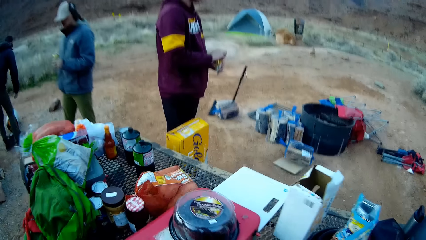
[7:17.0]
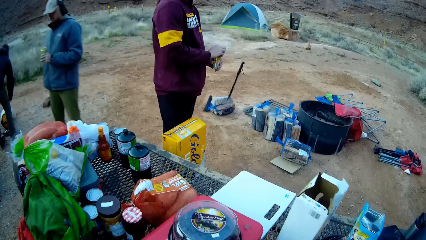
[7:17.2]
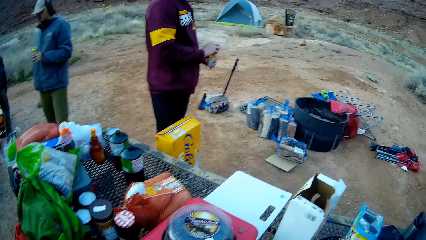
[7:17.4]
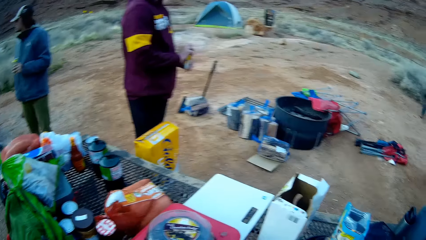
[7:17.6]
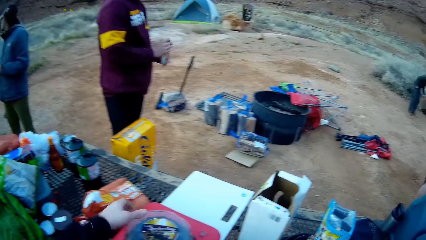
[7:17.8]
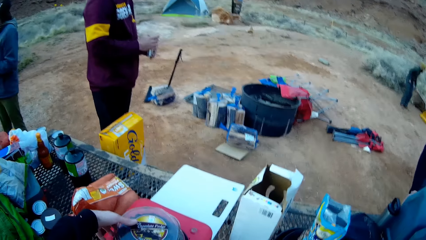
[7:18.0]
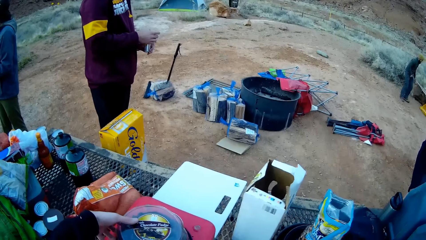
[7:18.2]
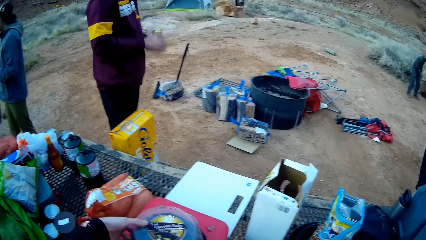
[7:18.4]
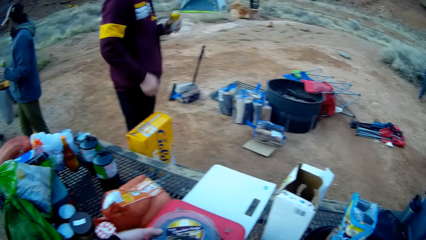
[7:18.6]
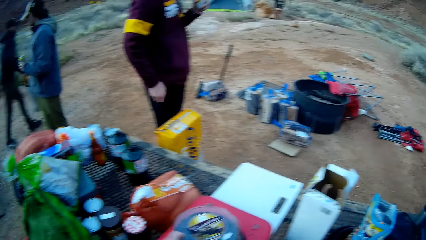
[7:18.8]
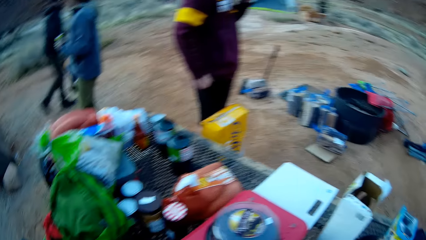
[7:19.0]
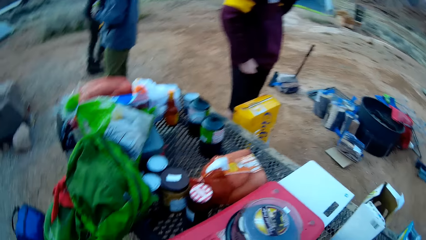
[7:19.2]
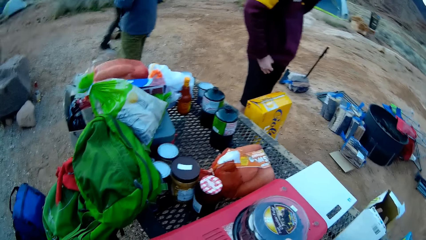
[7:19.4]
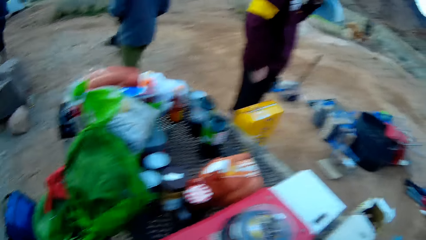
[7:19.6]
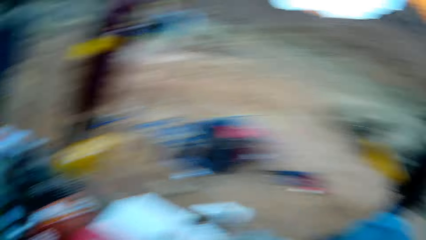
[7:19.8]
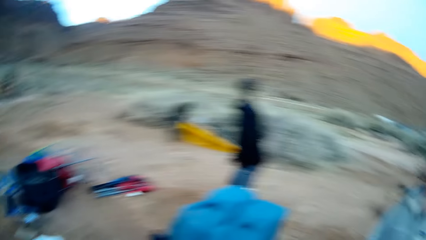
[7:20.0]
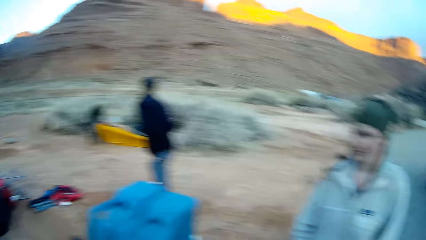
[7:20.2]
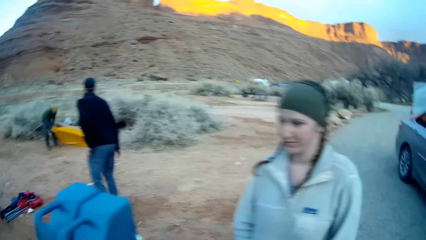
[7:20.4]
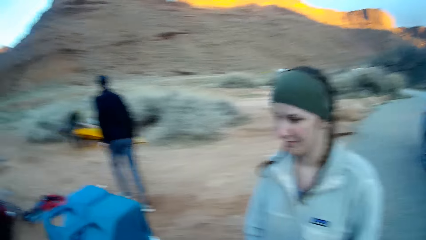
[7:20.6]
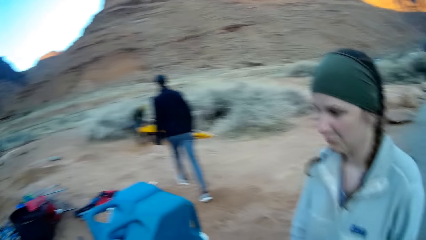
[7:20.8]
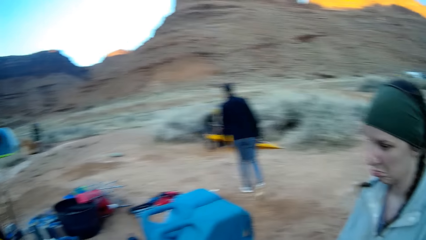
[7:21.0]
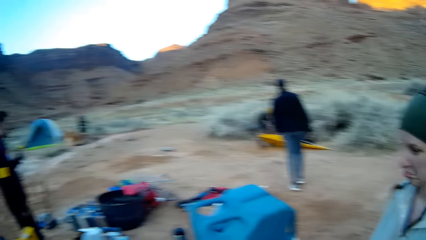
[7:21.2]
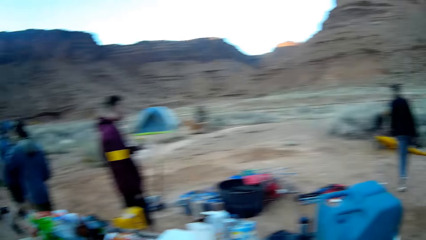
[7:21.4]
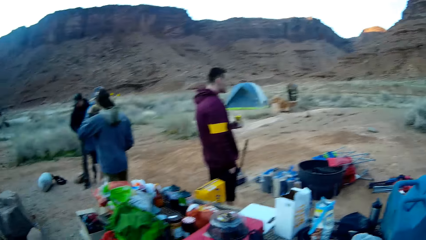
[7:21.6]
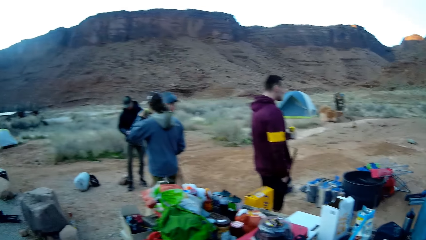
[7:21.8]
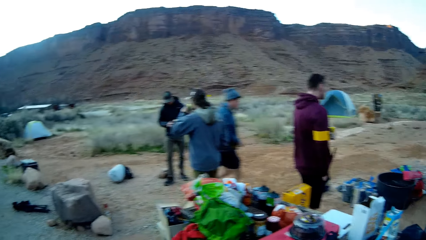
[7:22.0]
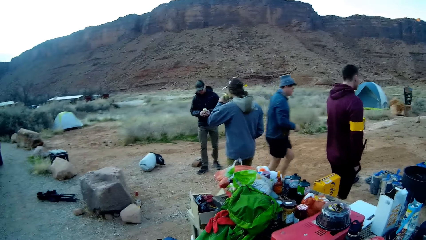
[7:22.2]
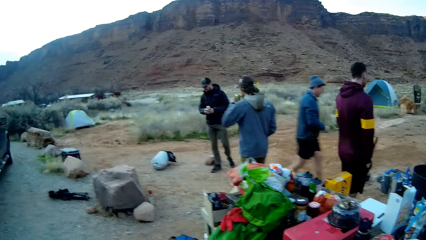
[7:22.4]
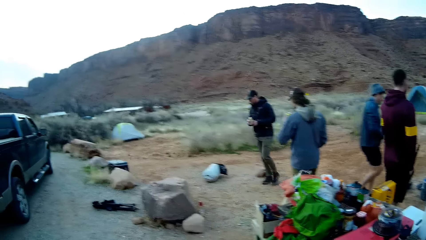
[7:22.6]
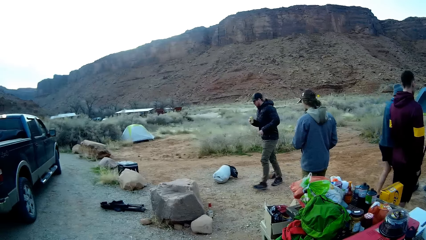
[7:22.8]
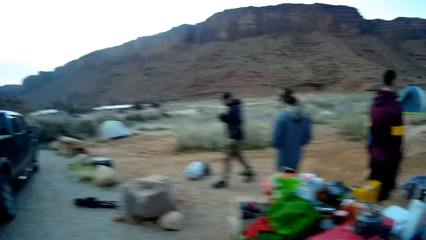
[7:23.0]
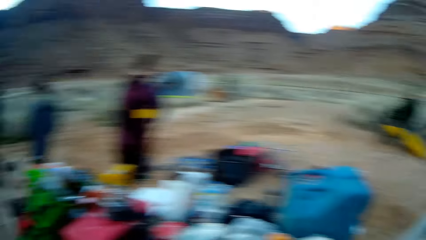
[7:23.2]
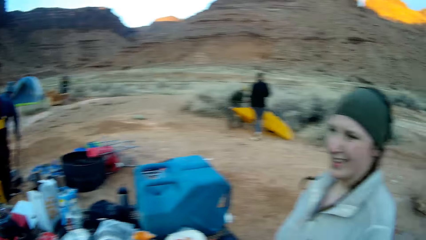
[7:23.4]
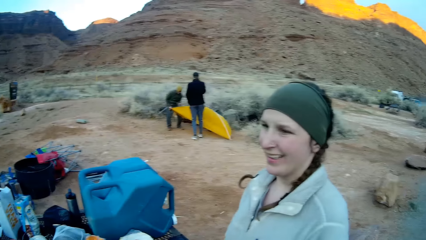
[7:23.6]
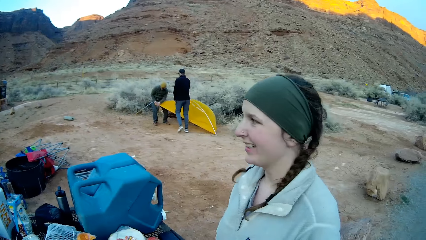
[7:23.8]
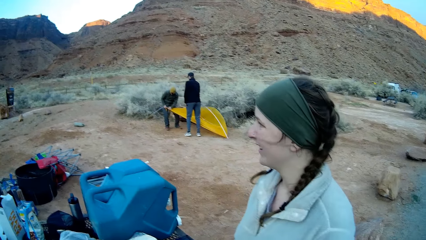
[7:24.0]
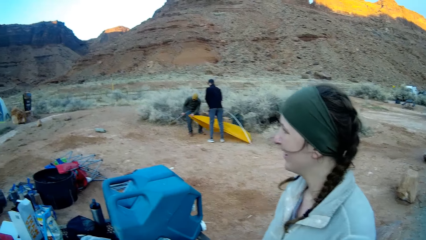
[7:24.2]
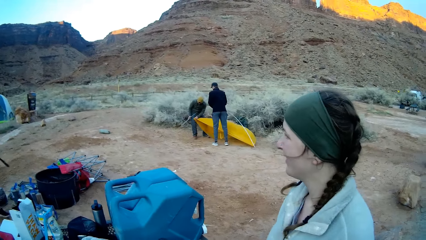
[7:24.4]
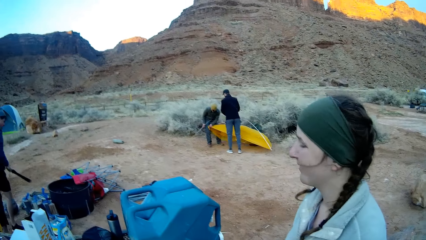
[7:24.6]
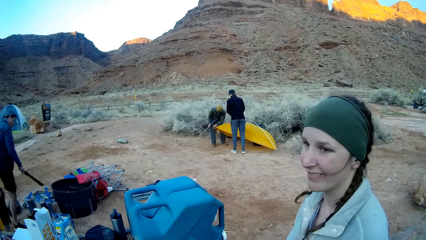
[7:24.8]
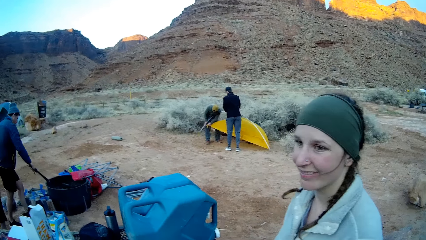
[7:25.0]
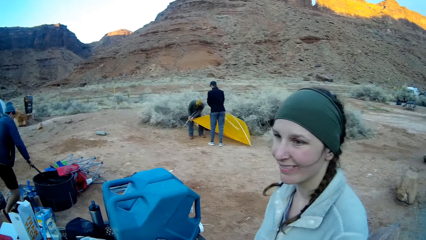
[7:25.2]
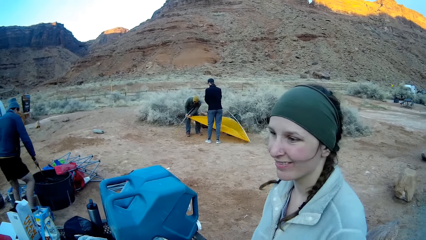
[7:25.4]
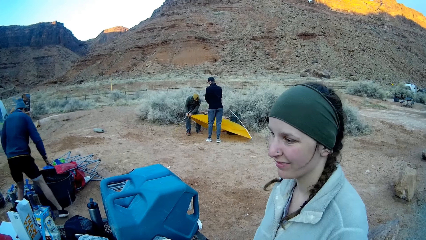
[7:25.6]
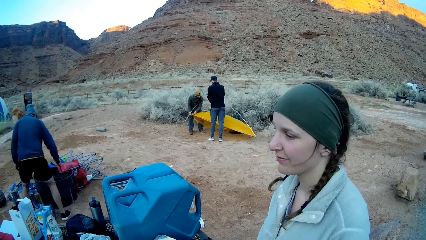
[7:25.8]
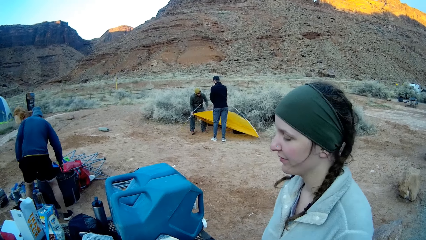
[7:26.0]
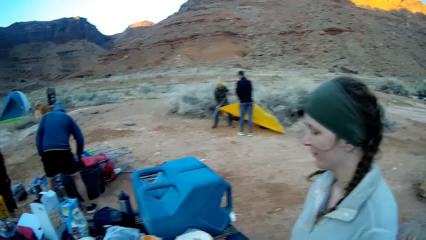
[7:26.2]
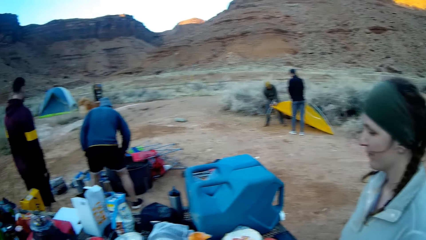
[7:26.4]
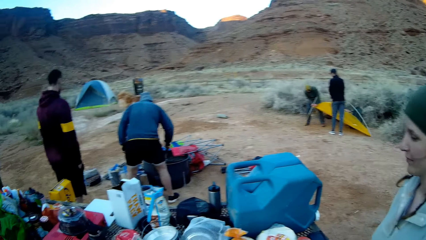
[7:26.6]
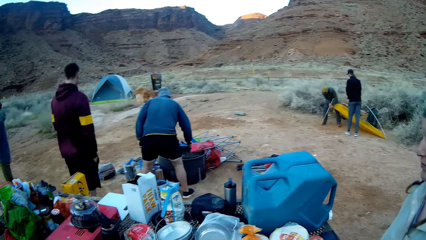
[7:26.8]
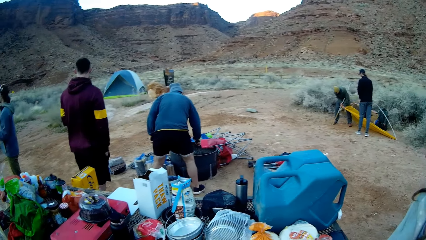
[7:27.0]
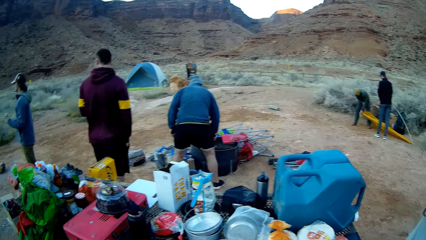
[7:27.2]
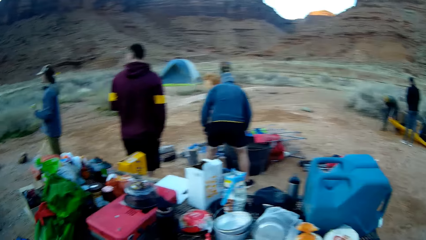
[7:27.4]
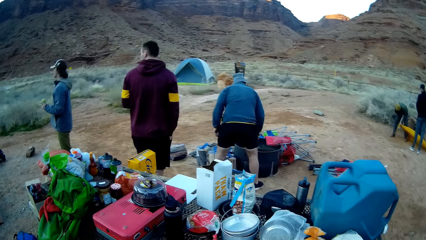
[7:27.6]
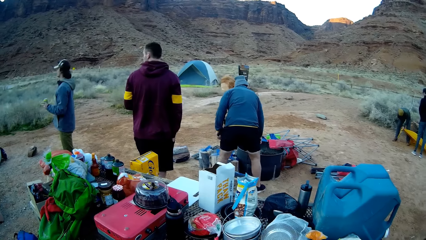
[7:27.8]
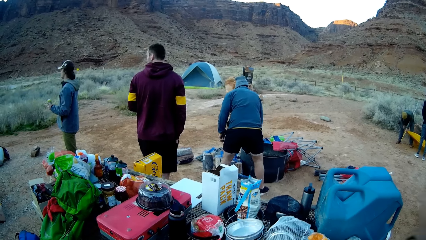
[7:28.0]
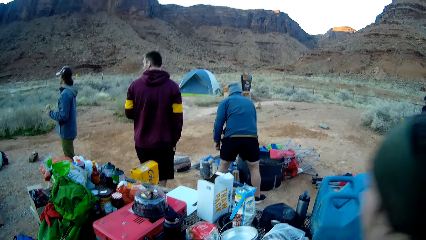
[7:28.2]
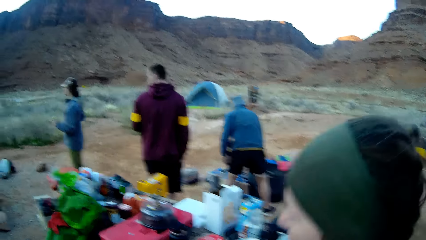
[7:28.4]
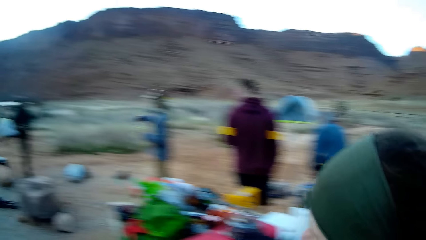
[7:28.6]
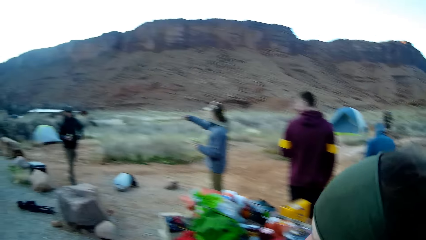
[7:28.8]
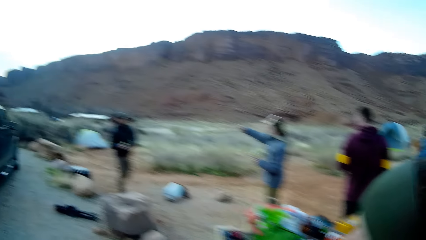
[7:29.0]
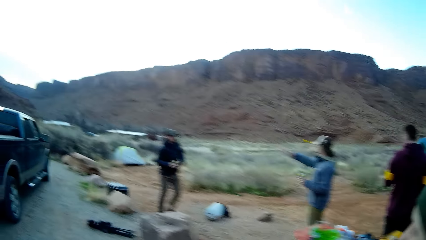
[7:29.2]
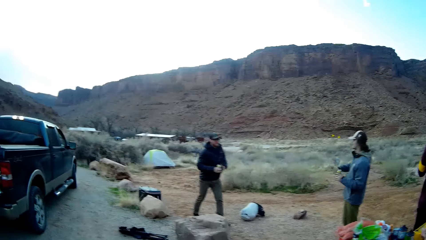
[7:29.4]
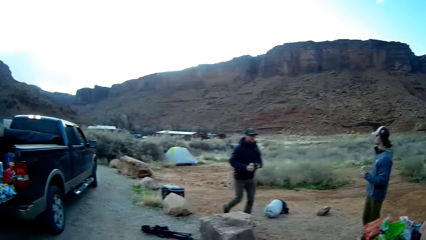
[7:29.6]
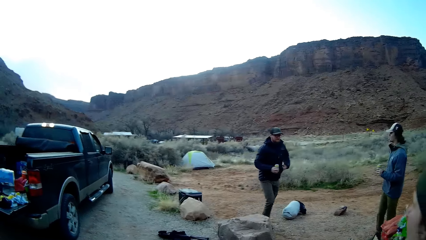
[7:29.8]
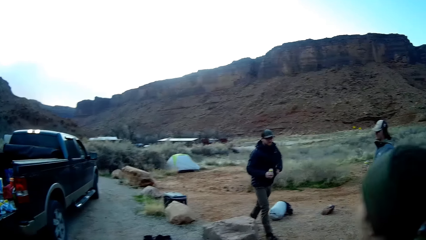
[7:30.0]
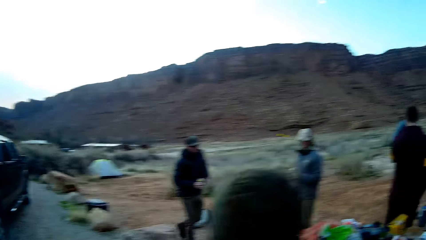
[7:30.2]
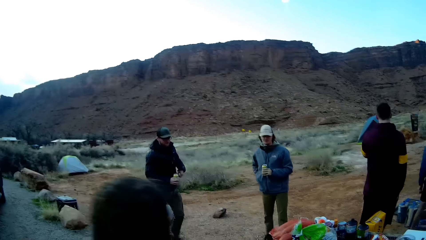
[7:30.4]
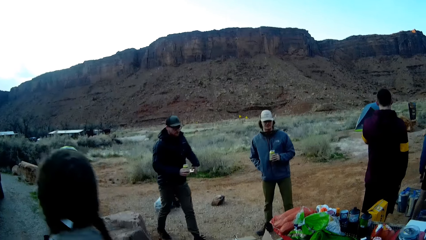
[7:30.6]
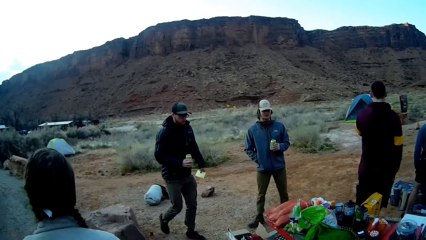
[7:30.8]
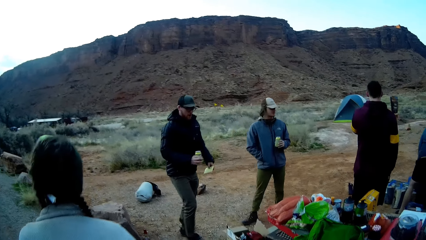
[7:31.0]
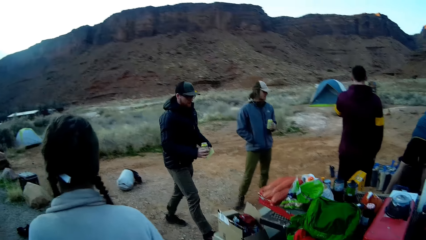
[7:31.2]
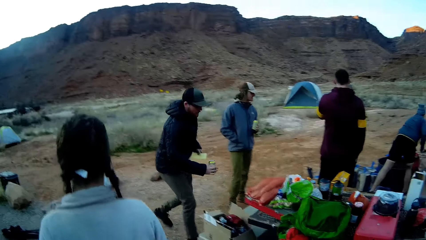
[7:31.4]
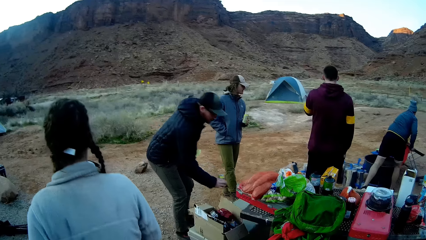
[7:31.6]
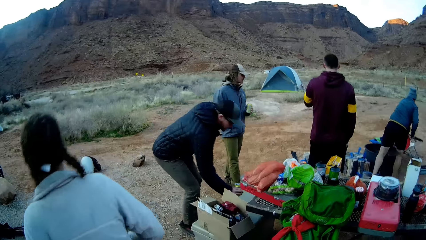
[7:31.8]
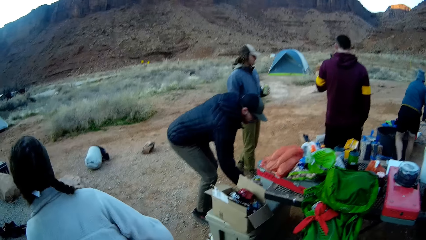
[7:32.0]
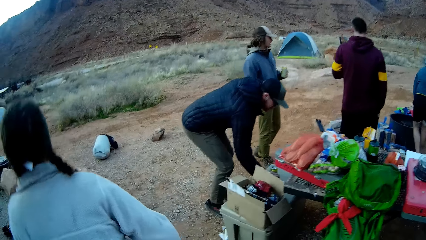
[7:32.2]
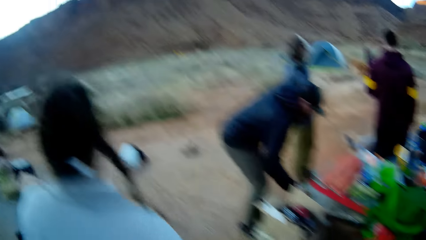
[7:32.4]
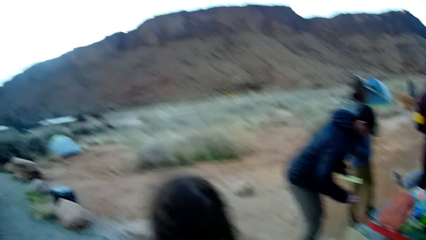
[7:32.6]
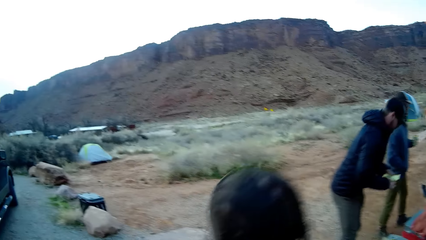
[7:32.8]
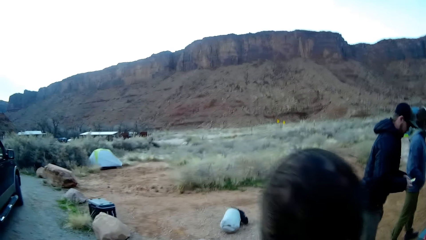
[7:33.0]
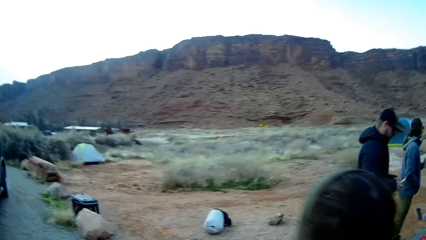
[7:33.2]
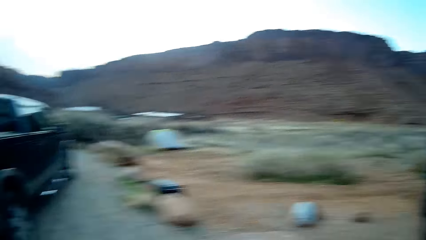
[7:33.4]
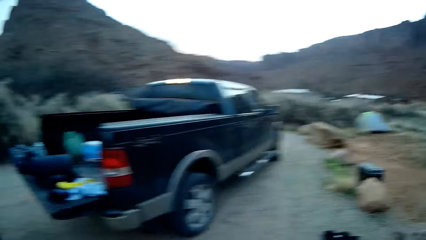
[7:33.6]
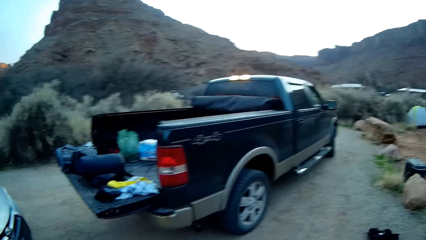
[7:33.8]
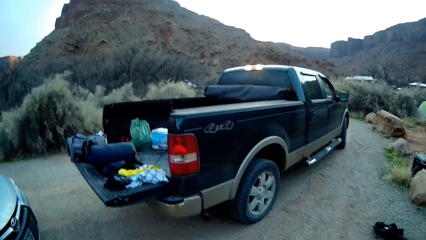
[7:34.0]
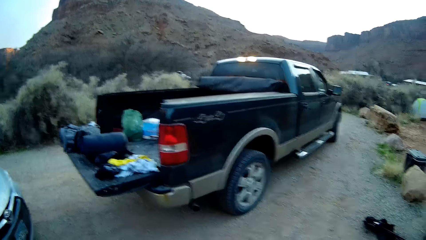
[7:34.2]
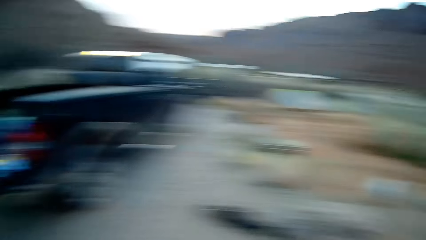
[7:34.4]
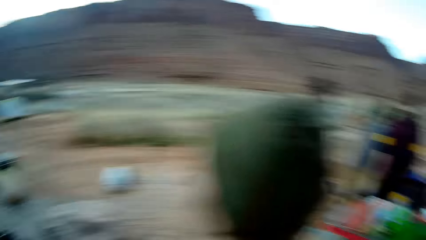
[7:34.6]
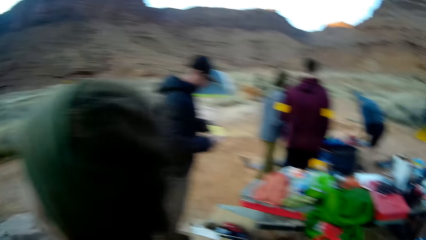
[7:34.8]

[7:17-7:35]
The camera wearer opens the cake. A lady walks around. The camera wearer looks around. The lady stands beside the camera wearer. The camera wearer interacts with the lady. They look around. The lady moves around. The camera wearer looks around.
